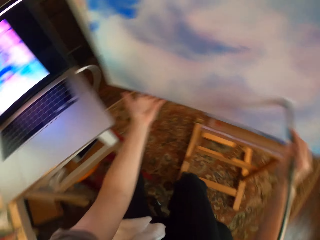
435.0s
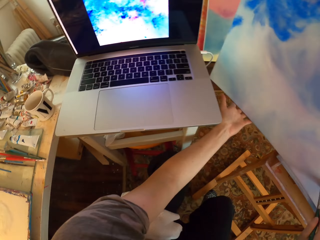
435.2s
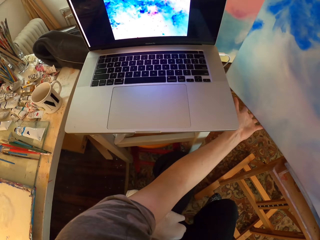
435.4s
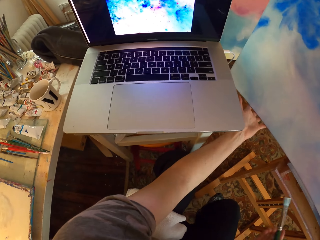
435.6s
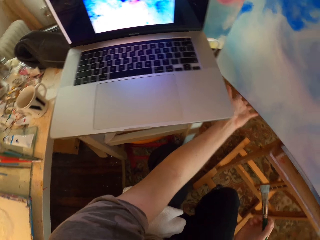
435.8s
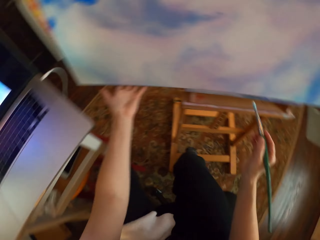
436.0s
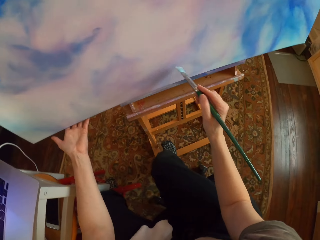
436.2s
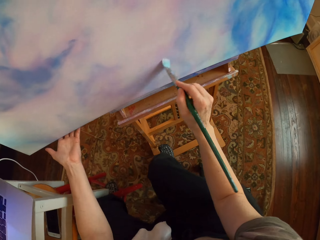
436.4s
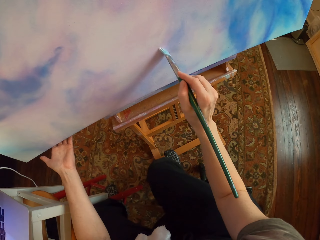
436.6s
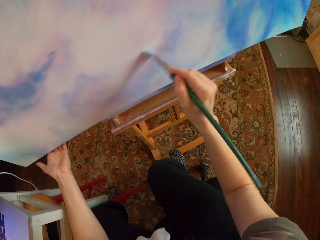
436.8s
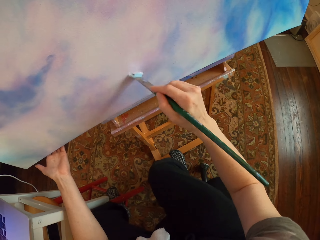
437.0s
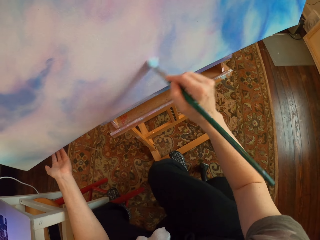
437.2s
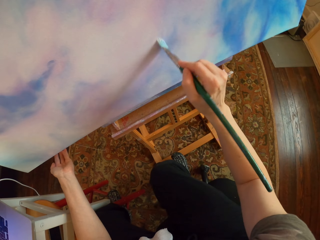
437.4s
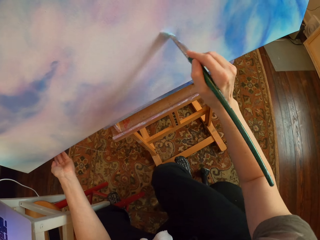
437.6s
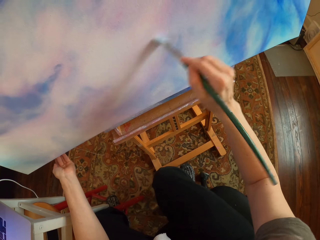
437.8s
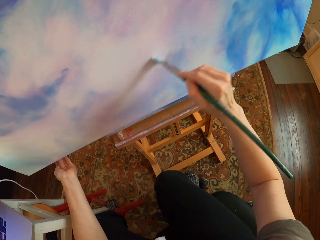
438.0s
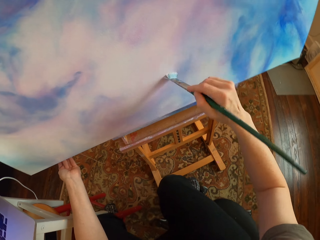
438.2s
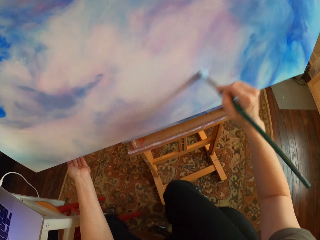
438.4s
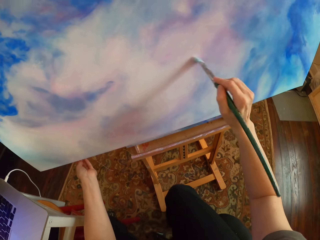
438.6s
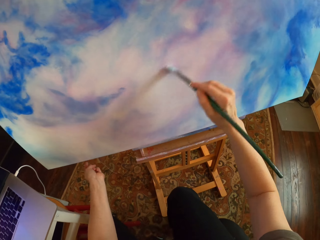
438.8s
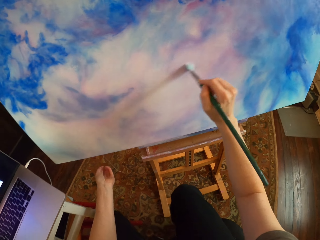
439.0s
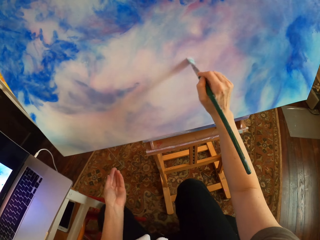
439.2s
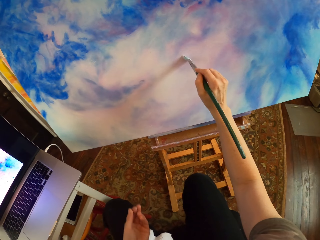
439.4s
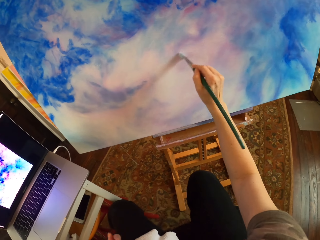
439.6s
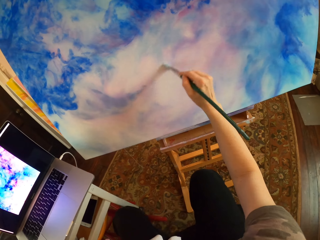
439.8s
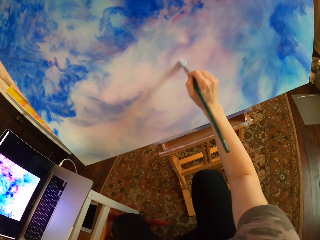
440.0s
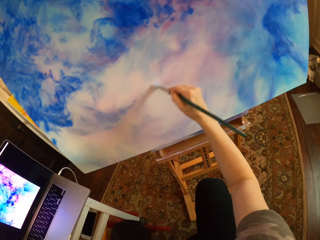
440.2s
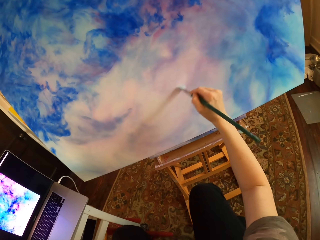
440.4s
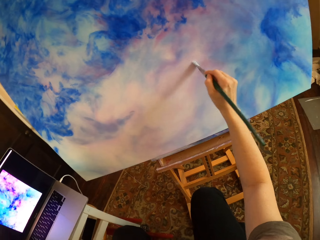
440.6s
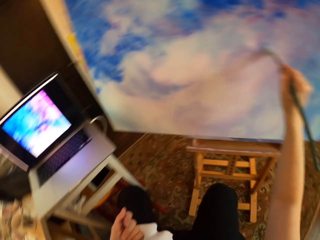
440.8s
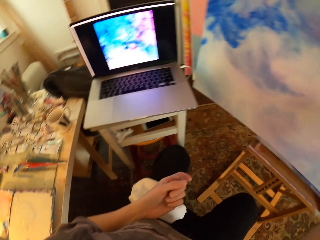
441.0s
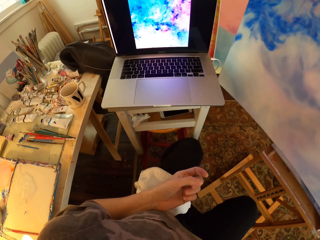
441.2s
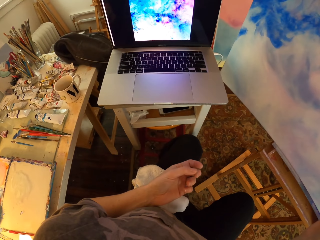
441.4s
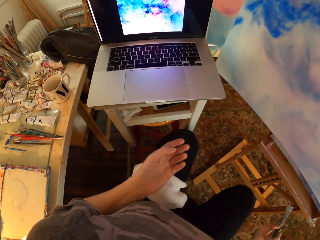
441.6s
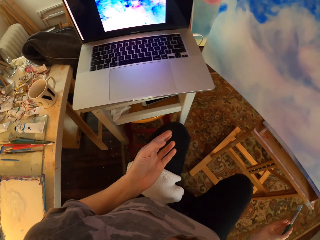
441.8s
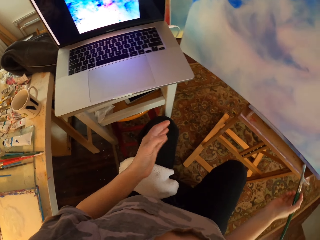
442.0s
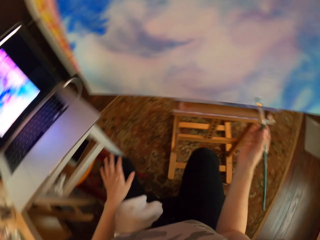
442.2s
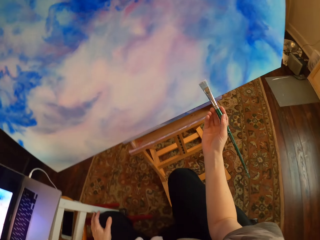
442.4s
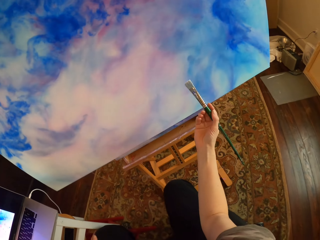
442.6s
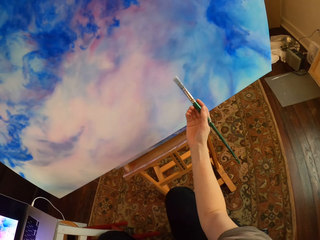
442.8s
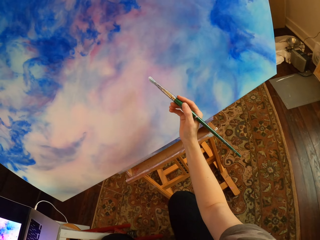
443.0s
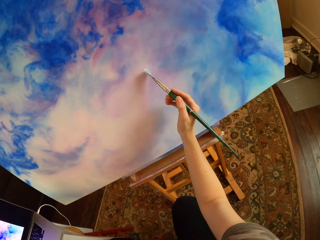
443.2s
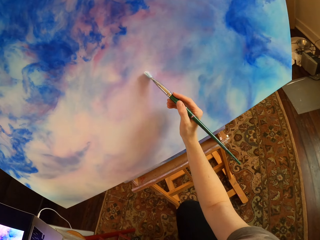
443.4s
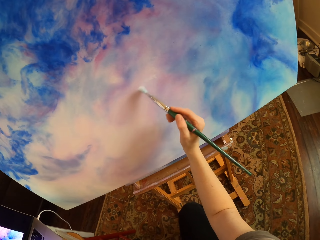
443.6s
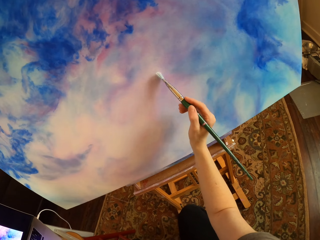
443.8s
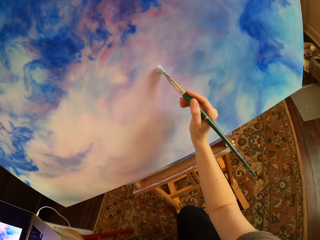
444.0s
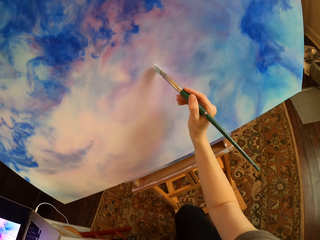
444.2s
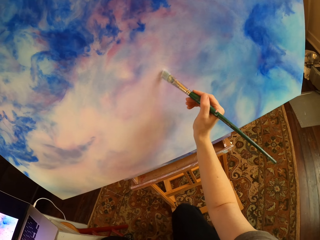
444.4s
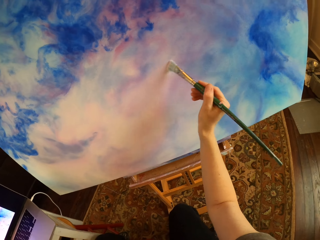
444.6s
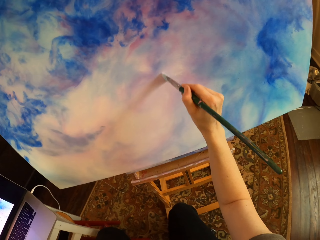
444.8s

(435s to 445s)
The camera wearer stares at the laptop. They paint the drawing on the board. They stare at the laptop. They paint the drawing on the board.

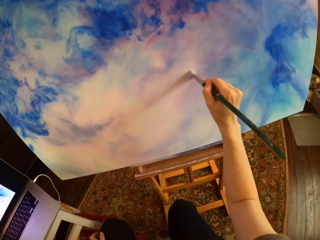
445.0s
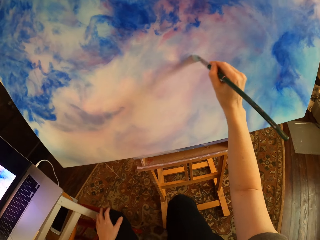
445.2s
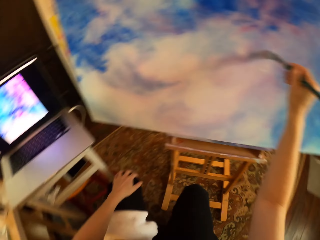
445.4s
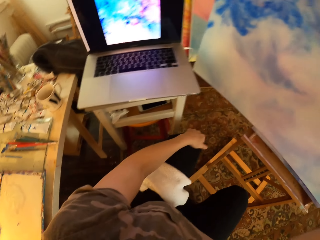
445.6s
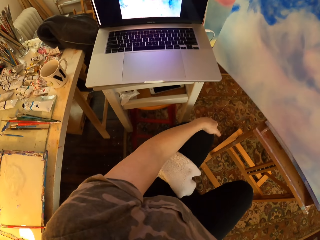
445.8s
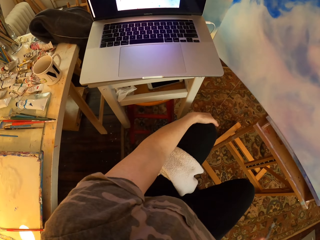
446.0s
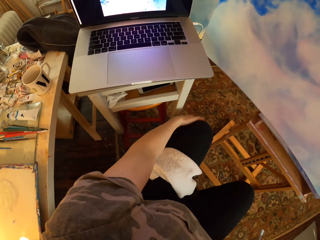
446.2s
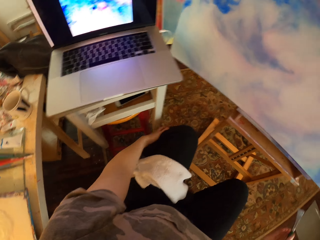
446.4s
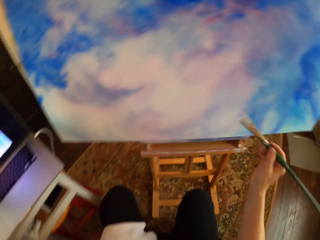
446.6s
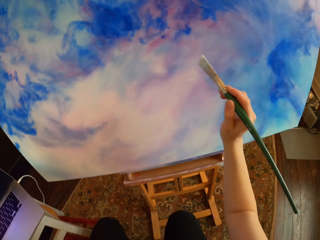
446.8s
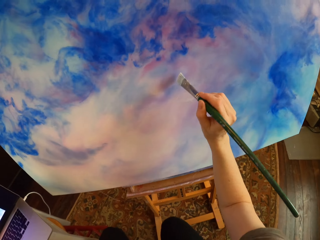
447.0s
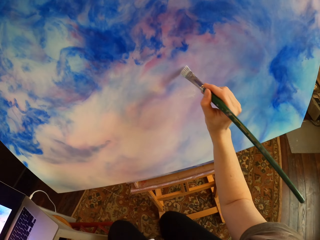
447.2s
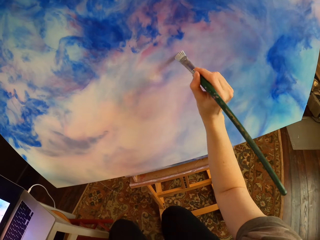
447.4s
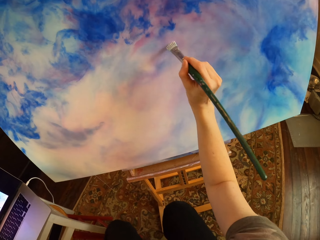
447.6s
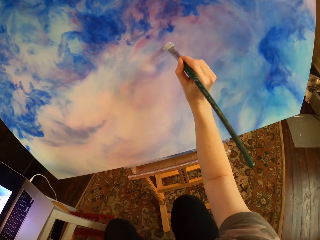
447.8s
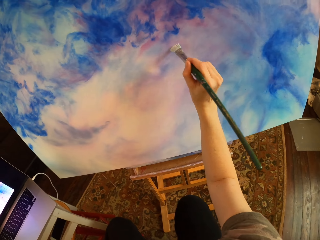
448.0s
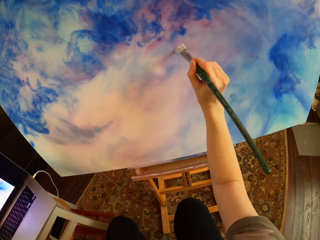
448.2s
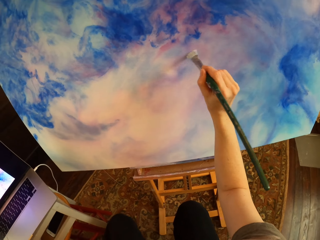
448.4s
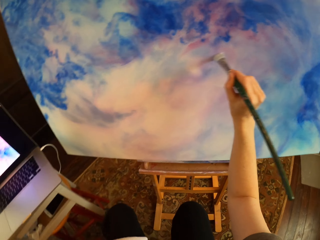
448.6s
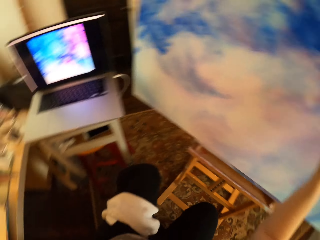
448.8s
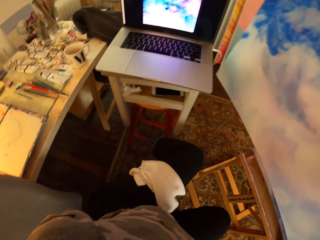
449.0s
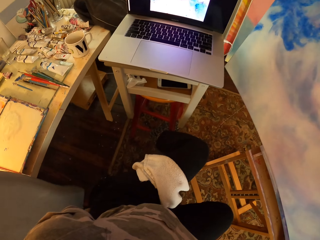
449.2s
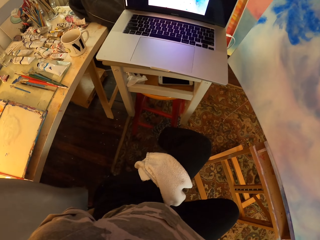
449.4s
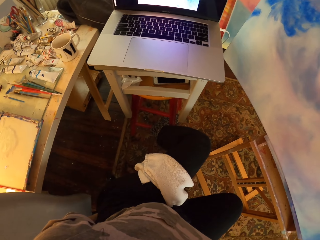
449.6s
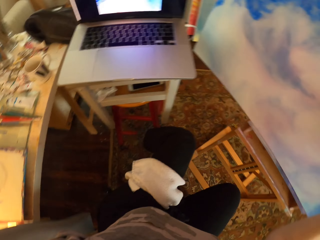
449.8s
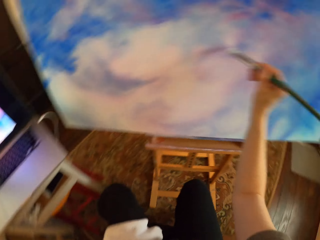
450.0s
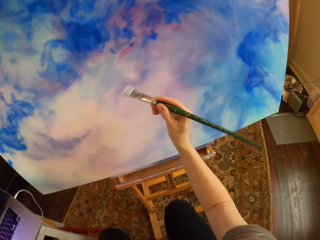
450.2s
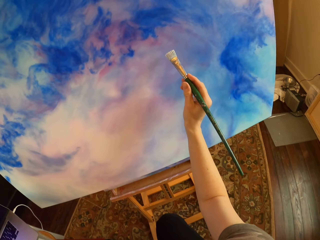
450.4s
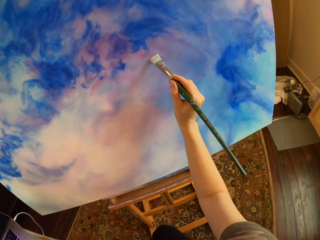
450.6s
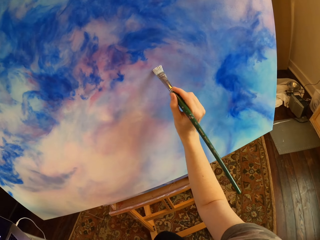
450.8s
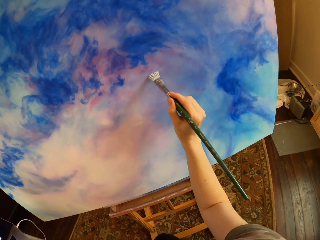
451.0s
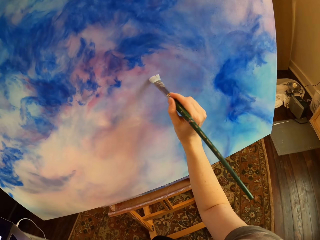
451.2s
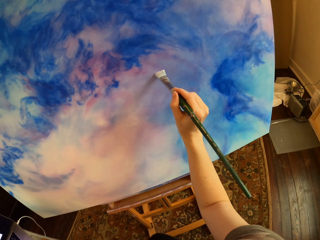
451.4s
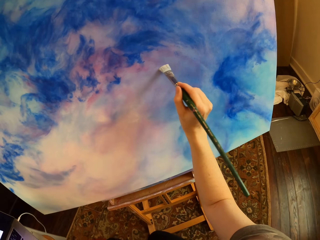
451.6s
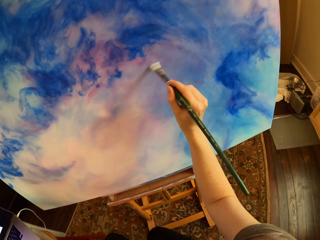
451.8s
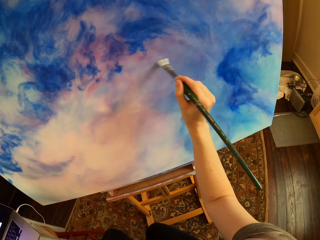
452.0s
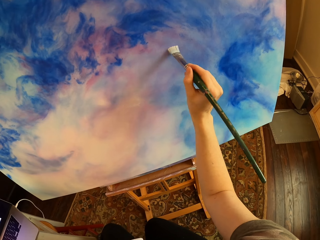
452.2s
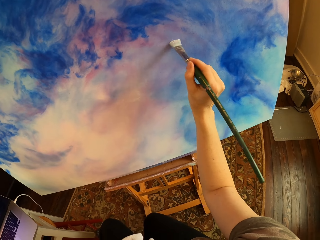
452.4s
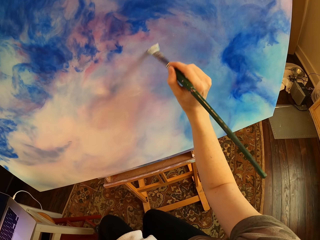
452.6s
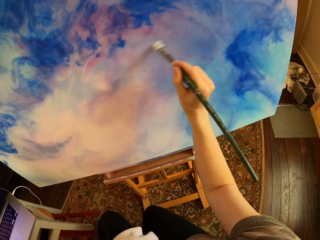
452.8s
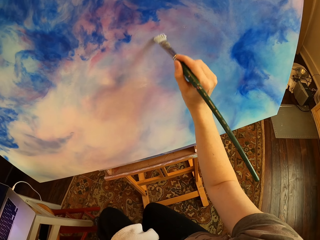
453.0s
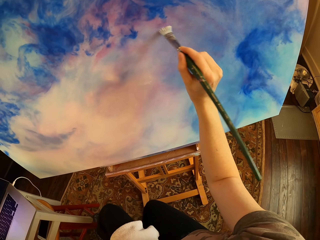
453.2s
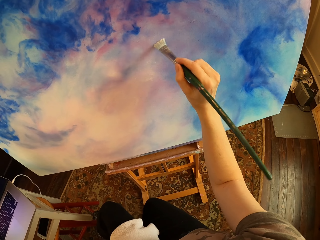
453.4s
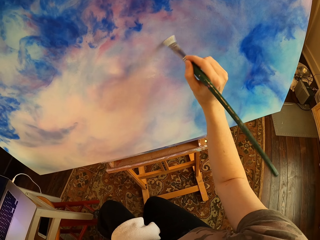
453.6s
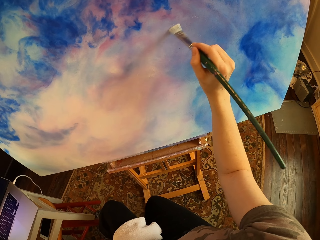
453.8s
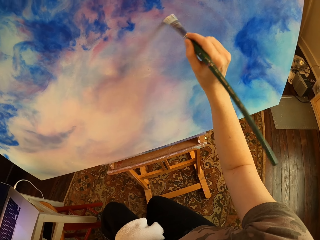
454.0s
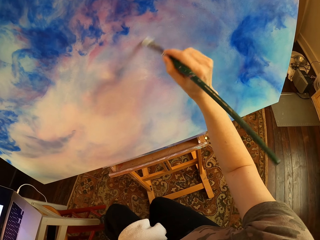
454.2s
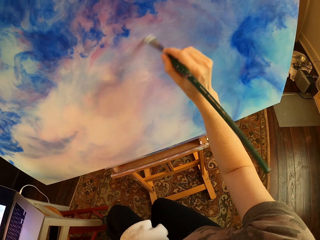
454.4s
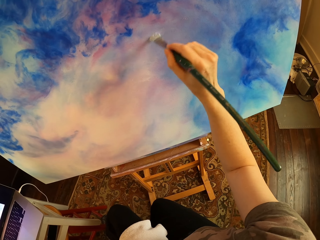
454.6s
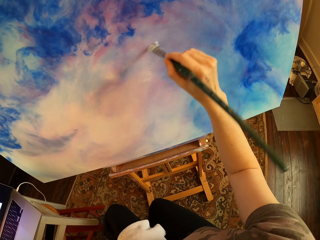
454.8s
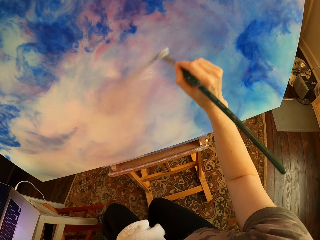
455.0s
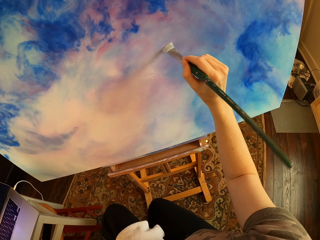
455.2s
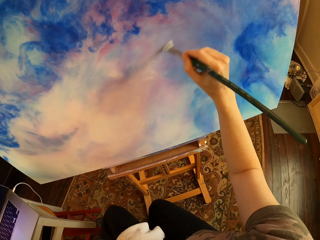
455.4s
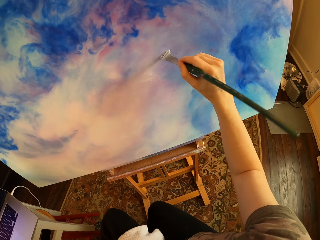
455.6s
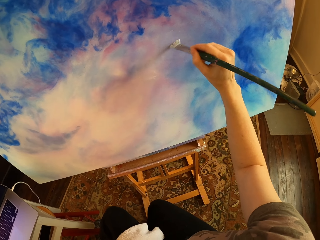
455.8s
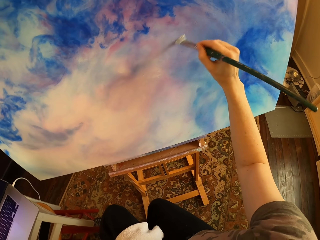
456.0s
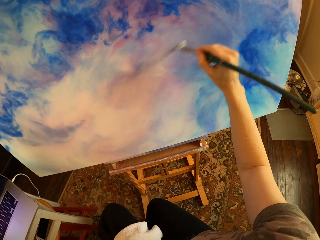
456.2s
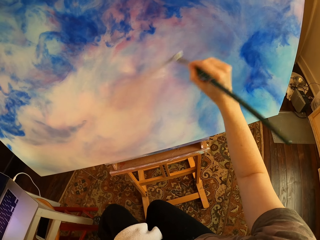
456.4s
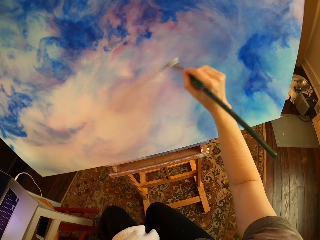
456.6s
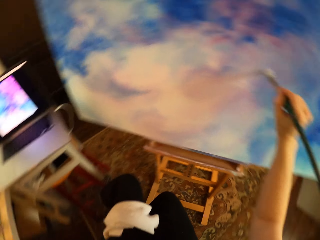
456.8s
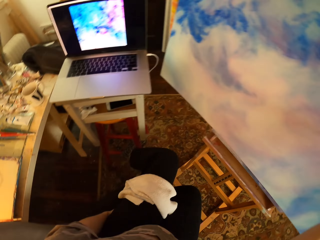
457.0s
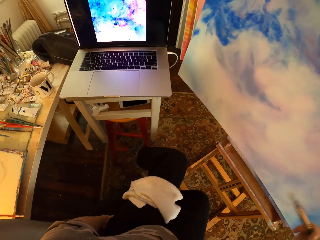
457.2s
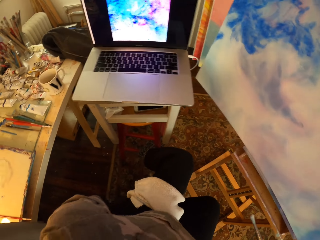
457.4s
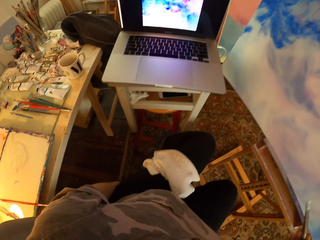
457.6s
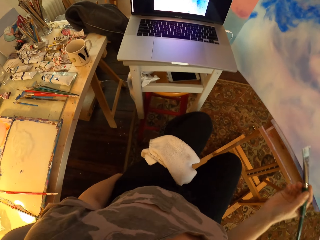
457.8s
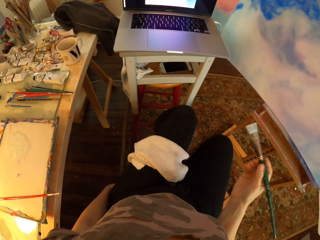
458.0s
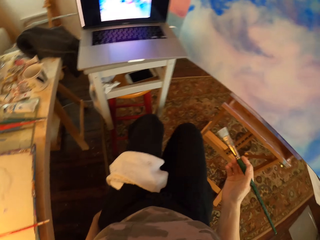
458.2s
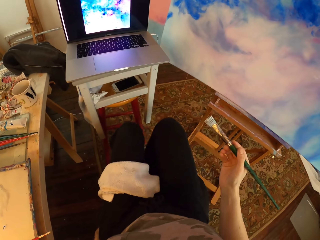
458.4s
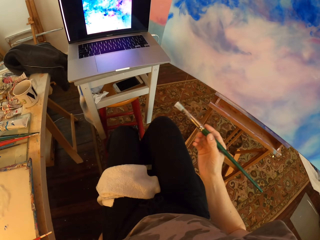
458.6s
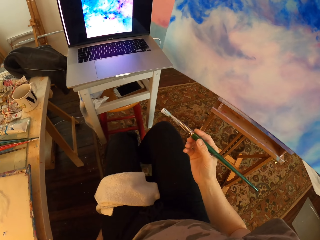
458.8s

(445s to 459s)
The camera wearer stares at the laptop. They paint the drawing on the board. They stare at the laptop. They paint the drawing on the board. They paint on the canvas. They stare at the laptop.
